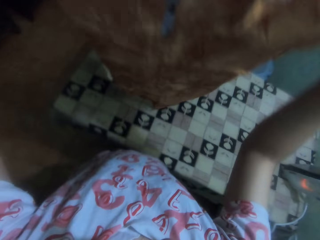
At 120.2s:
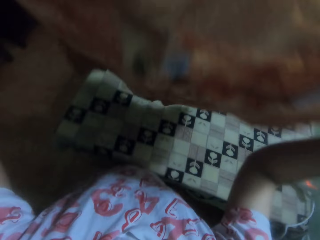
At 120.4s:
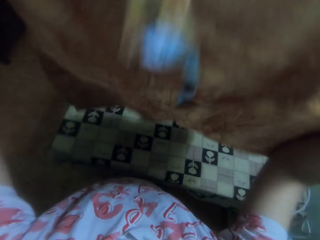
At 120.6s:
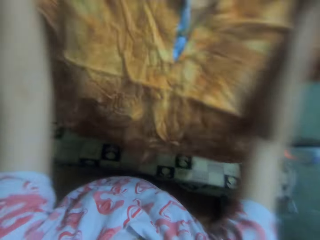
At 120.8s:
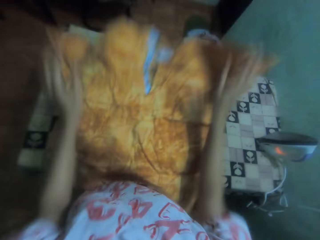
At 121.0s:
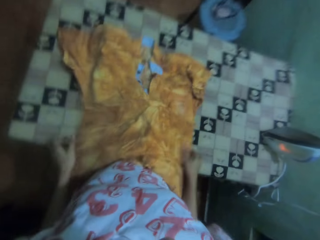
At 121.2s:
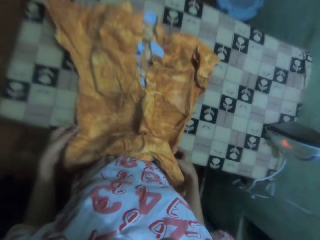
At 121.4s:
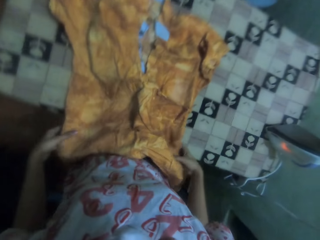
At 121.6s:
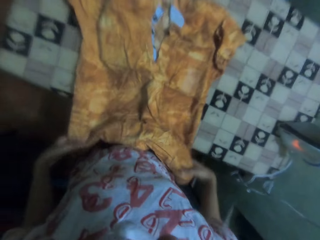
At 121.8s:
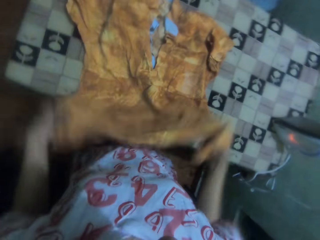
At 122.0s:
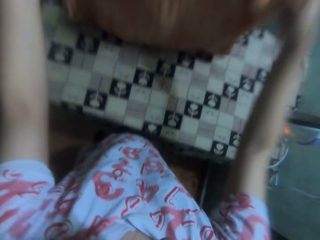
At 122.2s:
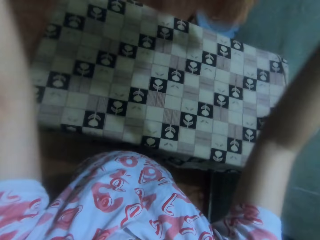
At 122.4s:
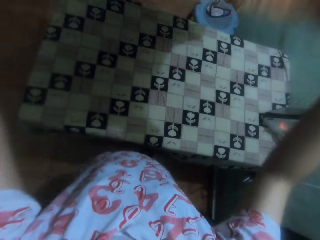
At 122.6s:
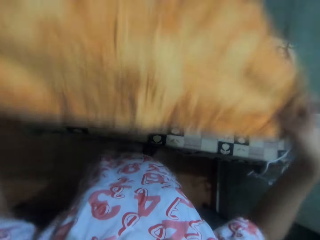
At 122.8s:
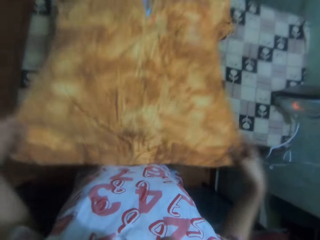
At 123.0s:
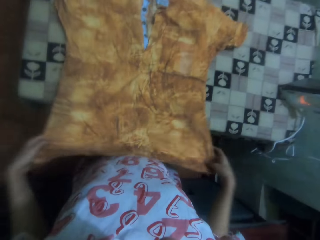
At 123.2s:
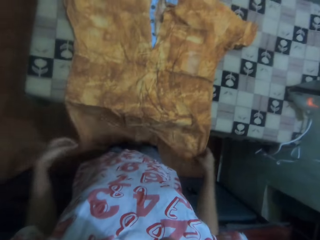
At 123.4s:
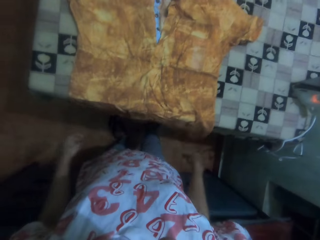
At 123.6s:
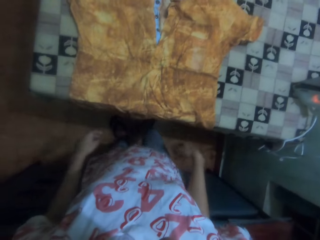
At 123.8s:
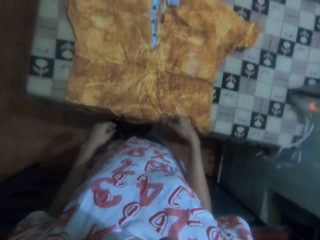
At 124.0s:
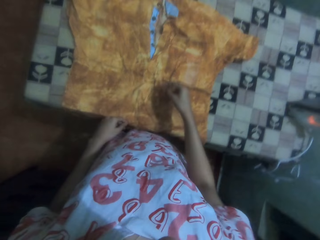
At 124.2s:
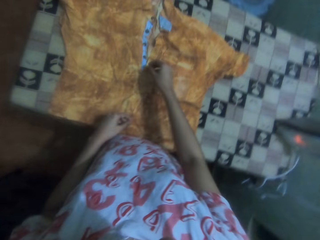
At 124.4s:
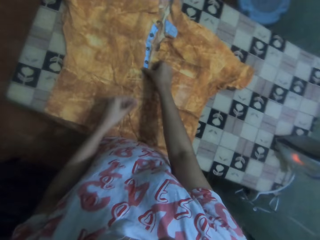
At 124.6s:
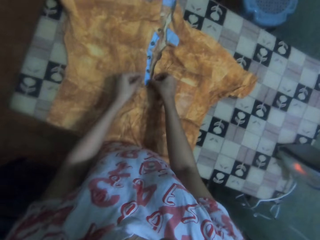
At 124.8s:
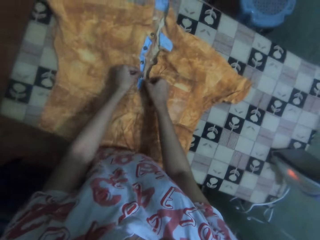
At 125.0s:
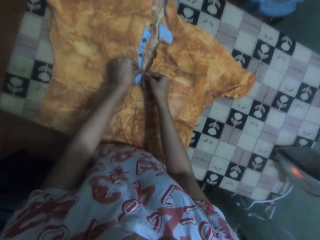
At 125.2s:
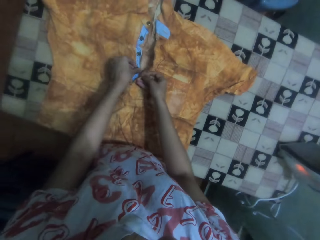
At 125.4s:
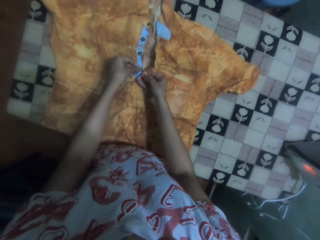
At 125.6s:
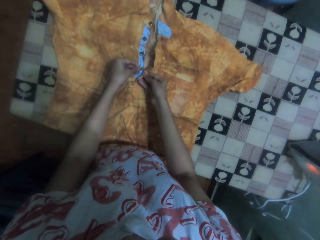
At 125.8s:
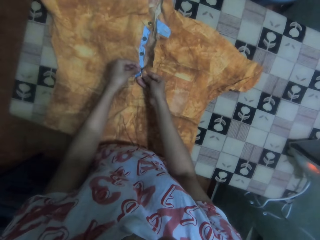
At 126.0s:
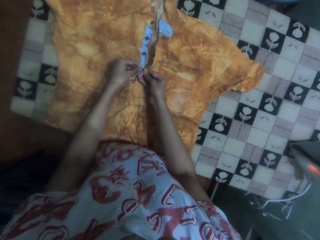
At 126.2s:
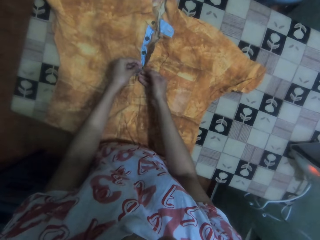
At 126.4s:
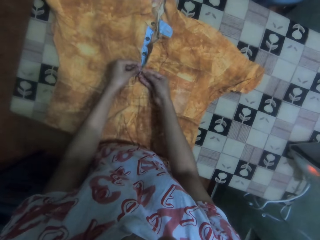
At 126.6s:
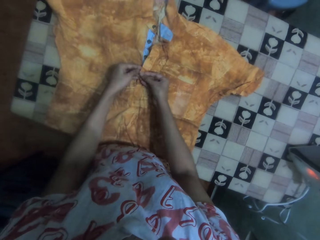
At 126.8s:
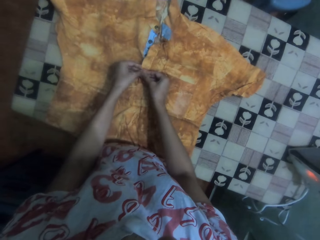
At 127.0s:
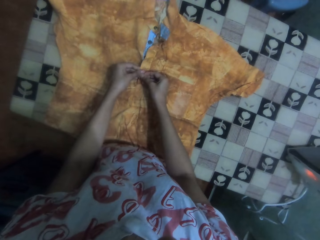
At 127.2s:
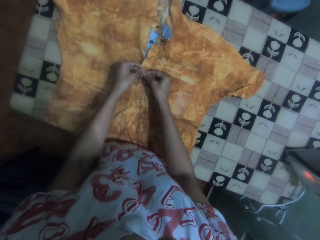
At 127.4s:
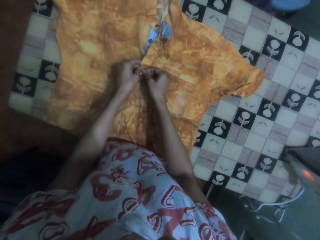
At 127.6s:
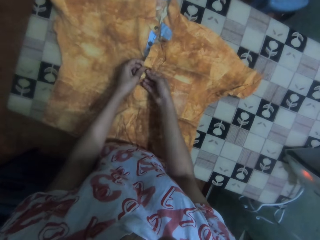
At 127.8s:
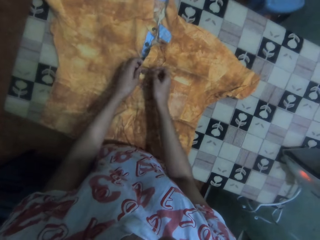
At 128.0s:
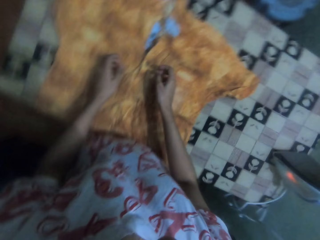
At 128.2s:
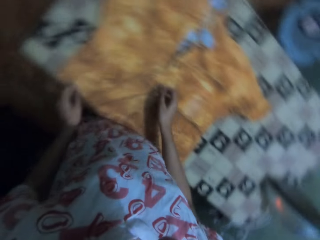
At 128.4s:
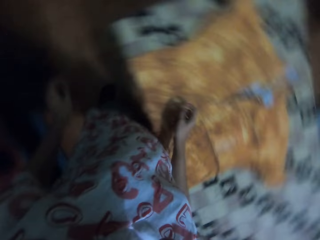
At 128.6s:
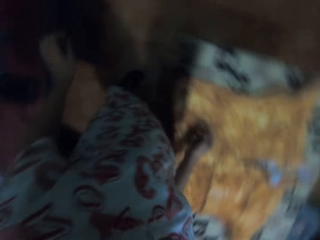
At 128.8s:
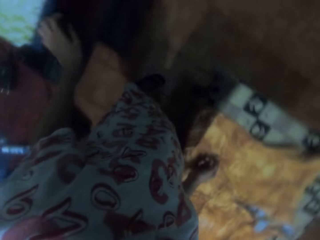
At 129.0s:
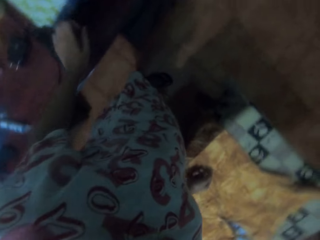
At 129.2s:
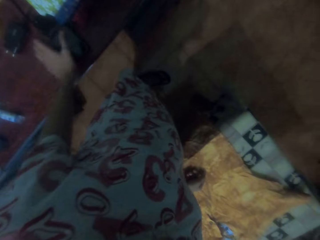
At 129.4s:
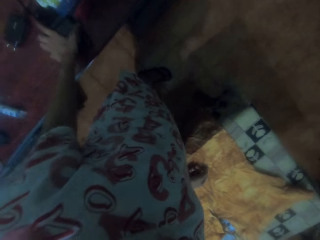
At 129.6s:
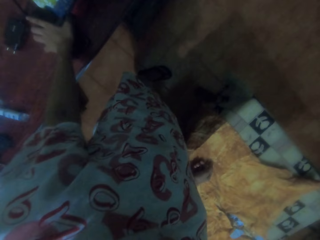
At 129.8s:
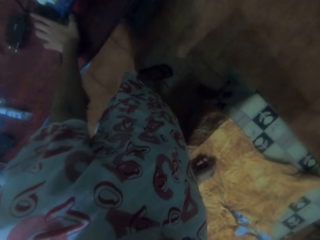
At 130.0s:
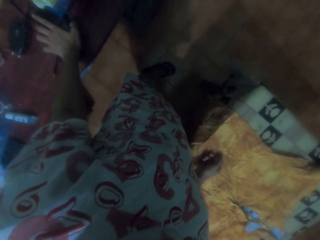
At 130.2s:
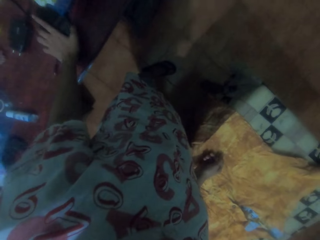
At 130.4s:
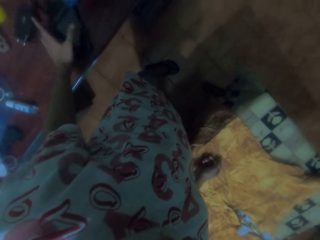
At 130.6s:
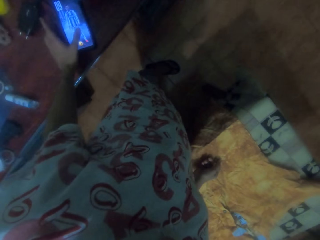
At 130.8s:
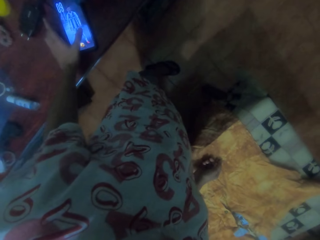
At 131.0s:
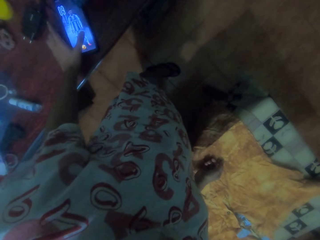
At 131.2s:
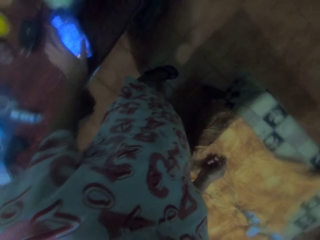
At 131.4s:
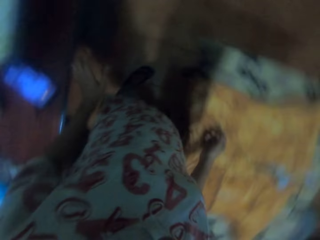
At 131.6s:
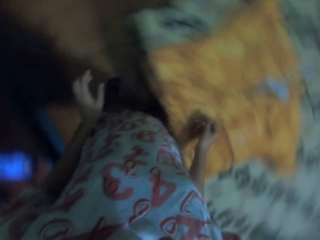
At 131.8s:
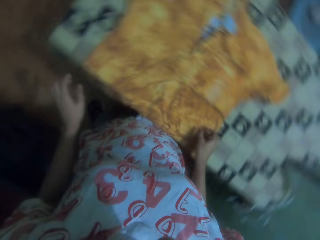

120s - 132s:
The camera wearer places the top on the table. She lifts the top from the table and places the top on the table. She buttons the top with her hands. She touches the phone and operates the phone with her hand.

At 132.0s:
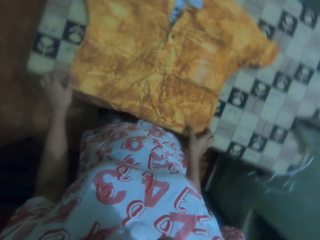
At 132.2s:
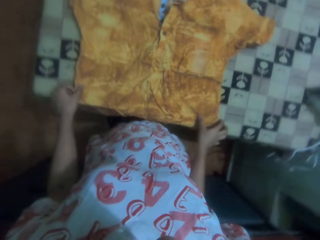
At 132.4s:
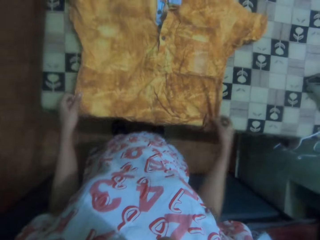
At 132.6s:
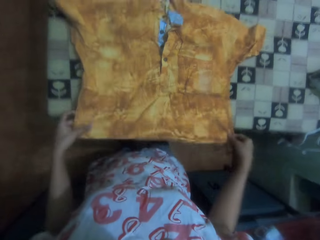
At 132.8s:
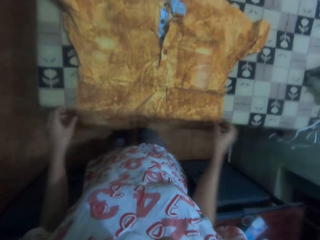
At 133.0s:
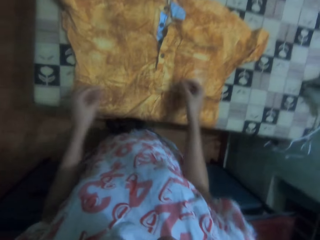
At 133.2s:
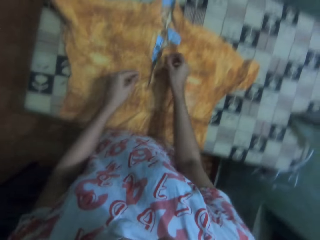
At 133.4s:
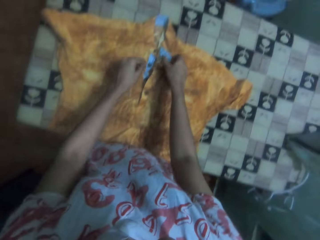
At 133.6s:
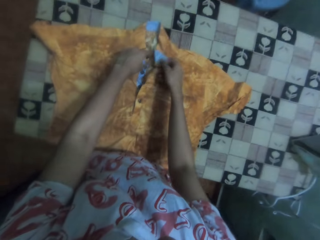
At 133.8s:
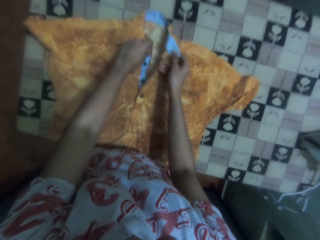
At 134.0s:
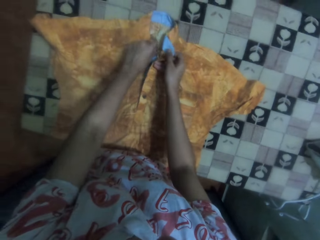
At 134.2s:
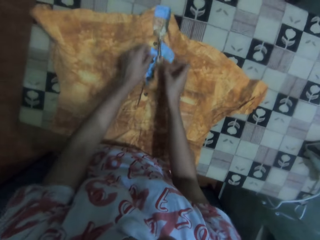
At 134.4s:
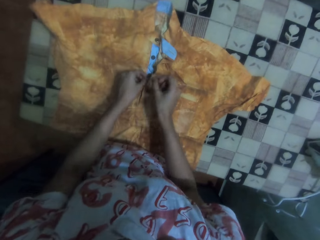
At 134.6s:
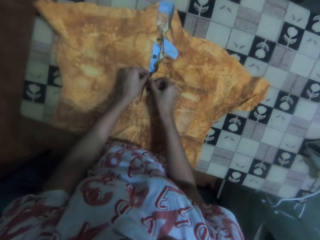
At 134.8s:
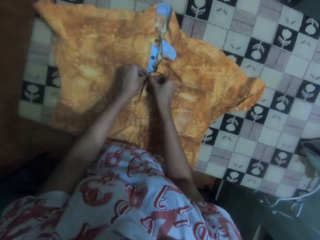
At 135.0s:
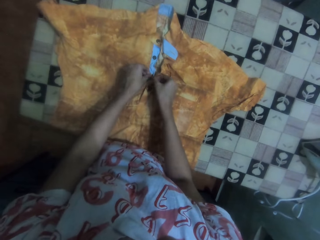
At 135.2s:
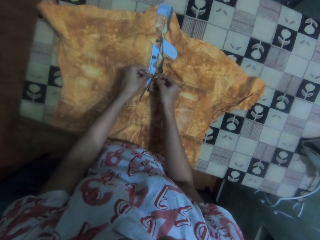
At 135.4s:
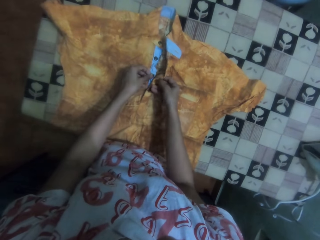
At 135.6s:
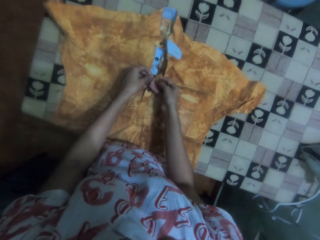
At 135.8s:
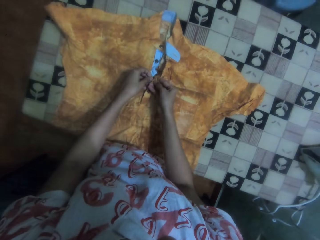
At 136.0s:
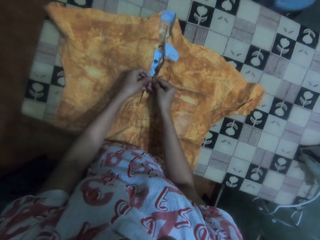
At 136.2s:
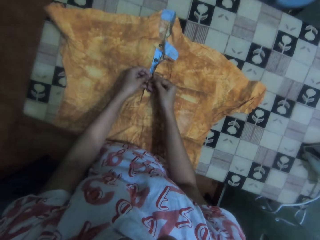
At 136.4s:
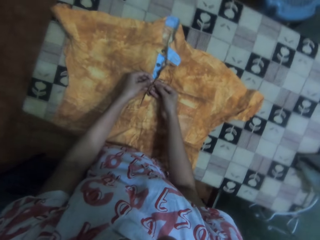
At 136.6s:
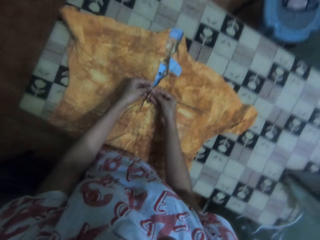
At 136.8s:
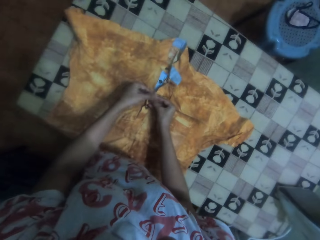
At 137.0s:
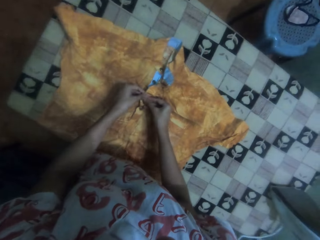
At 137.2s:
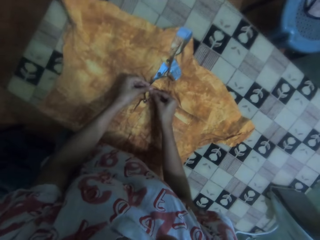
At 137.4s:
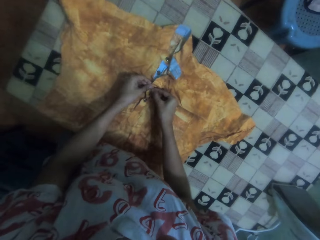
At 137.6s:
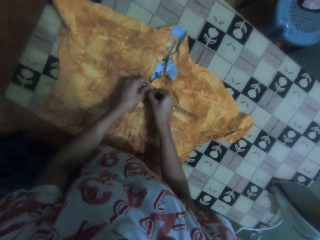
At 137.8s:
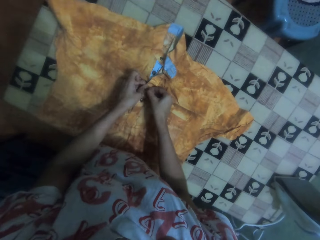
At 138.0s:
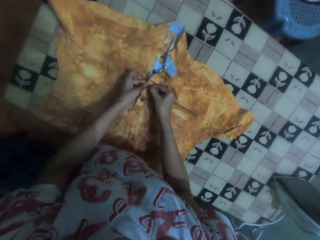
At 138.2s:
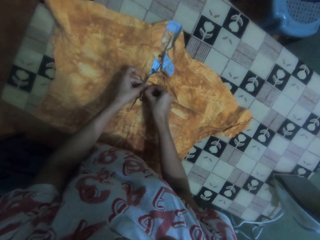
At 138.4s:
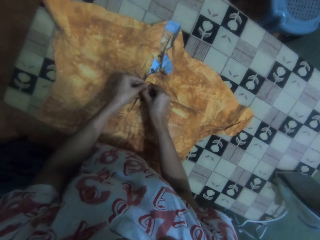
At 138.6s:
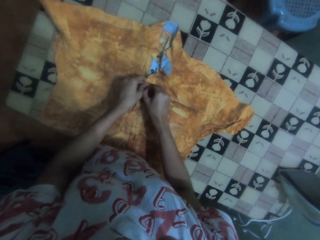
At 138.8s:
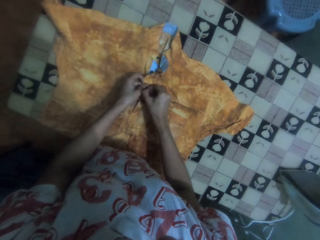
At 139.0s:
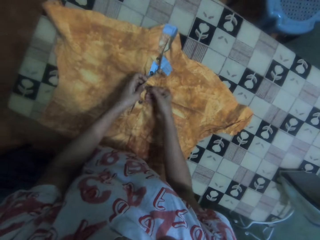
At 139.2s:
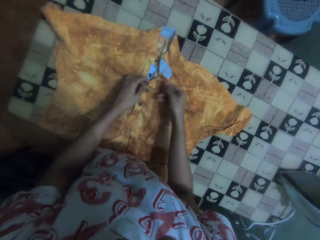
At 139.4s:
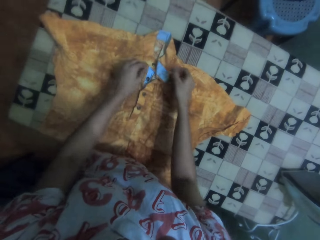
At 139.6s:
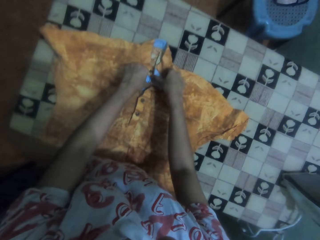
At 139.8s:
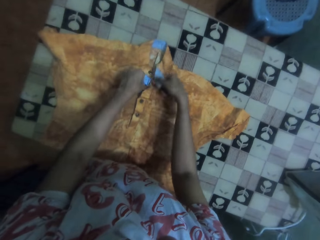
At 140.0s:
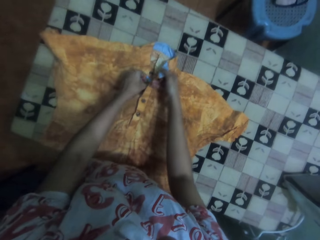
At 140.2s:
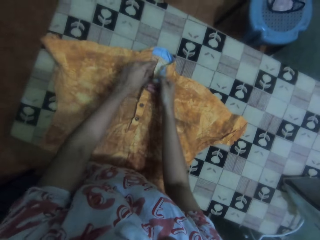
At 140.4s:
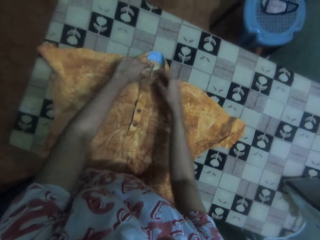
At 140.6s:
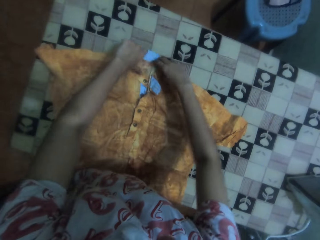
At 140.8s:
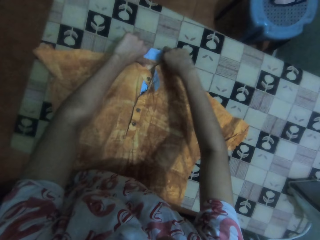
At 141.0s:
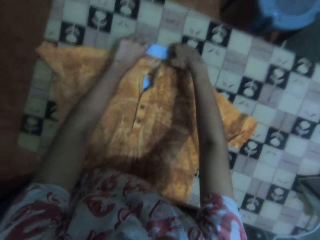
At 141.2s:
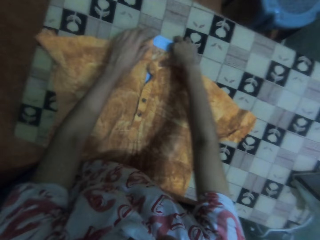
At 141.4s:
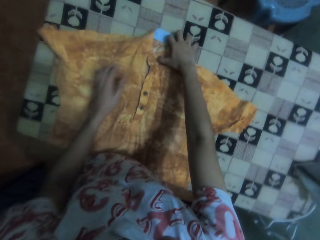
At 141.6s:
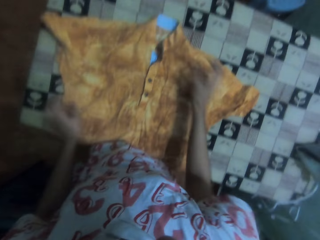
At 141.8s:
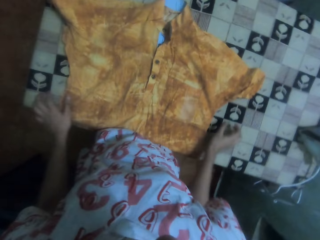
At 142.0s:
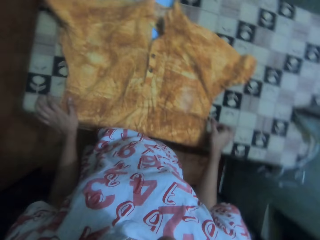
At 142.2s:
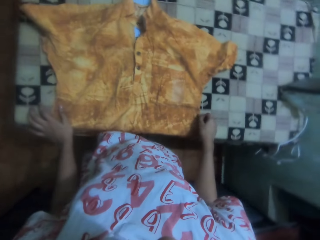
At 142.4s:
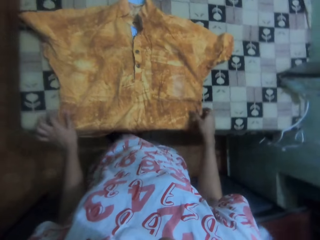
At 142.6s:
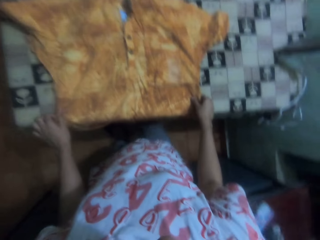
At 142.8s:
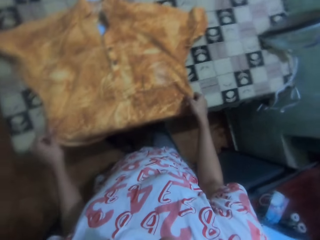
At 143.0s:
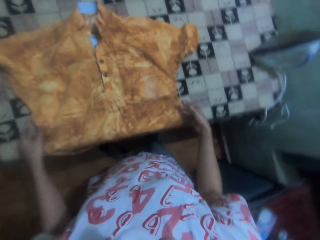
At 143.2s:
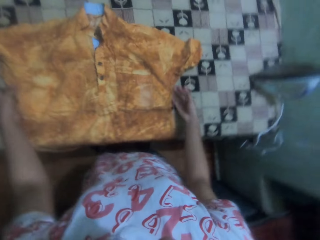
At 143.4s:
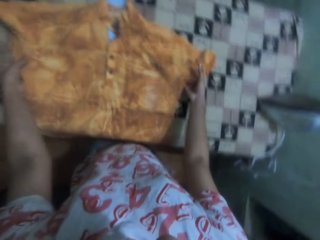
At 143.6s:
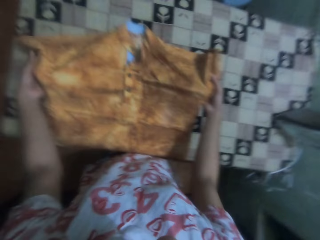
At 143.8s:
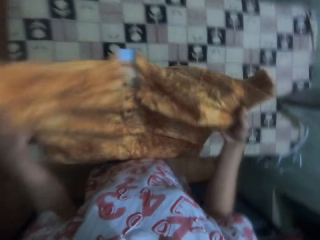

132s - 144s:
The camera wearer aligns the top with her hands. She buttons the top with her hands. She aligns the collar with her hands. She adjusts the top with her hands.
